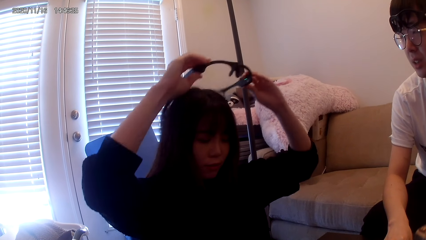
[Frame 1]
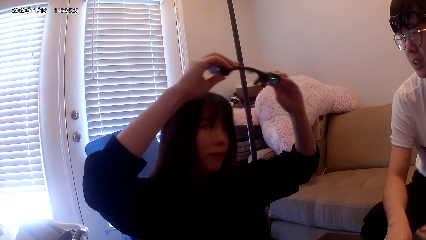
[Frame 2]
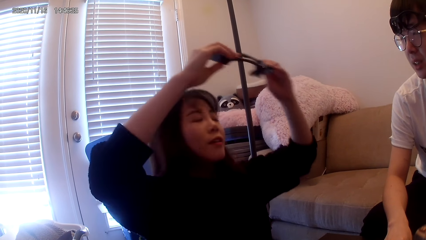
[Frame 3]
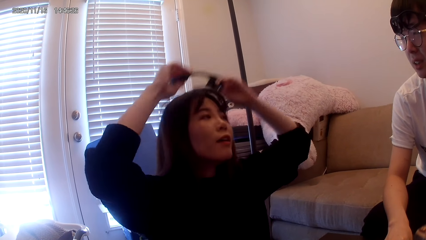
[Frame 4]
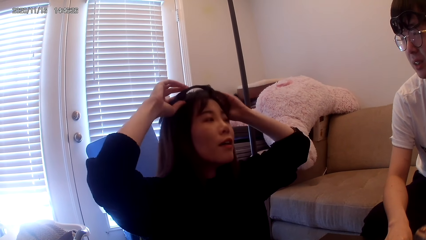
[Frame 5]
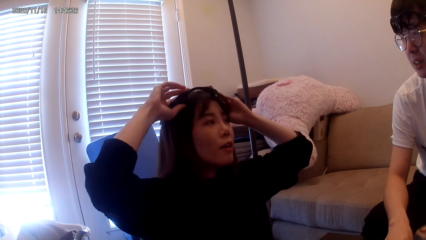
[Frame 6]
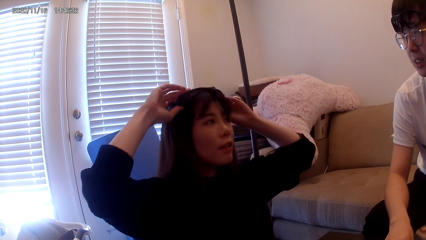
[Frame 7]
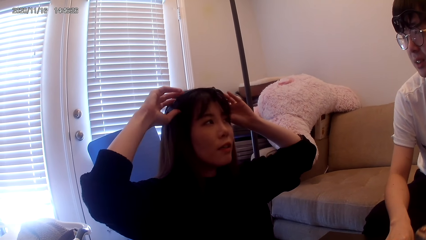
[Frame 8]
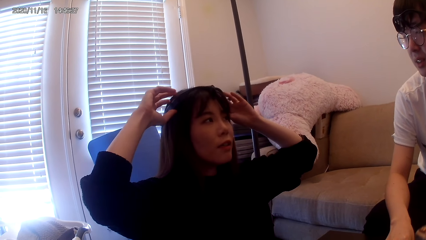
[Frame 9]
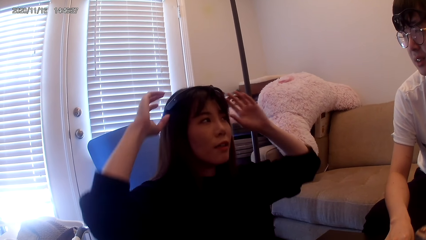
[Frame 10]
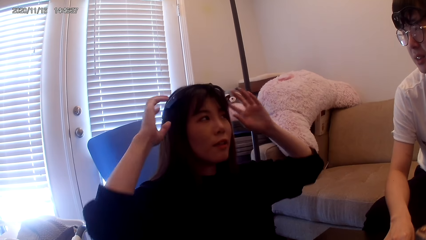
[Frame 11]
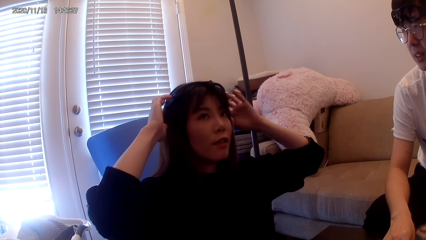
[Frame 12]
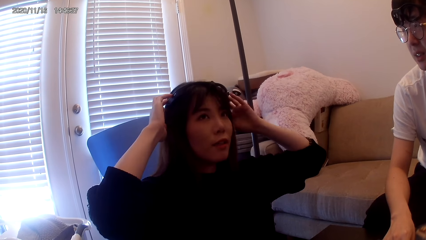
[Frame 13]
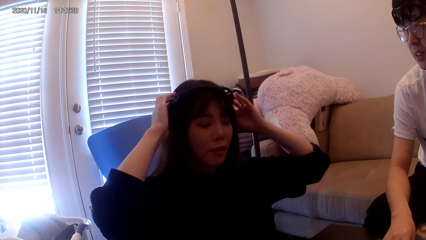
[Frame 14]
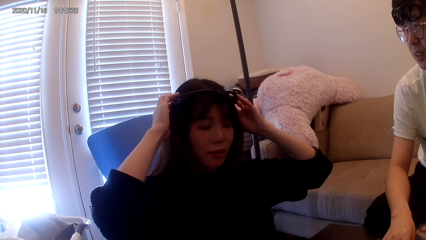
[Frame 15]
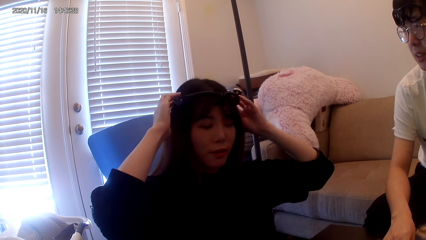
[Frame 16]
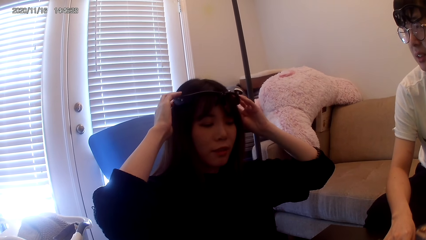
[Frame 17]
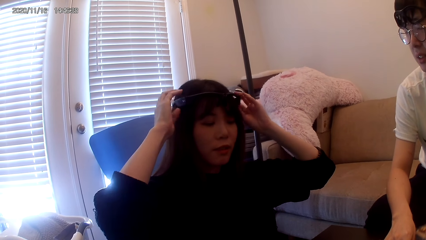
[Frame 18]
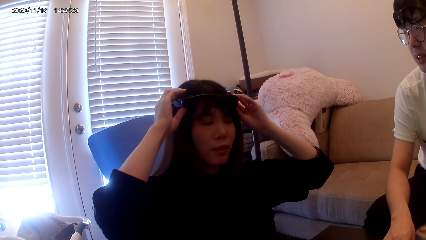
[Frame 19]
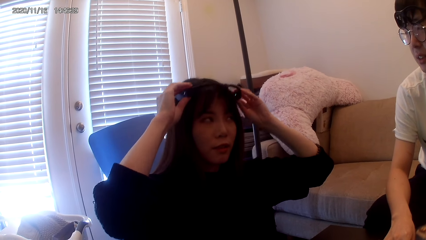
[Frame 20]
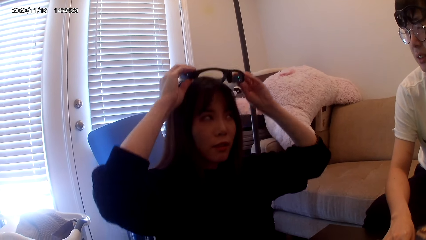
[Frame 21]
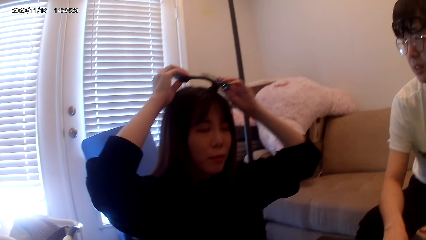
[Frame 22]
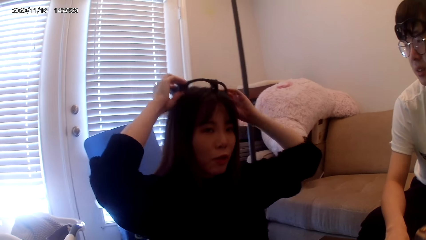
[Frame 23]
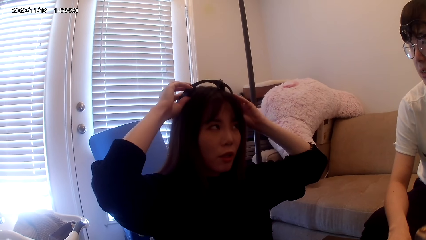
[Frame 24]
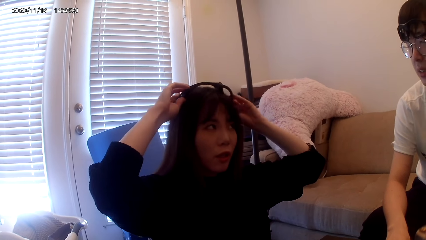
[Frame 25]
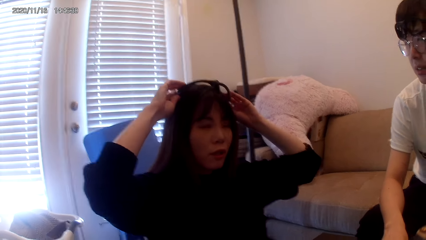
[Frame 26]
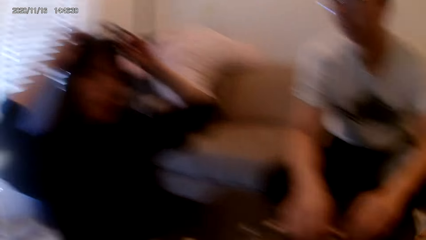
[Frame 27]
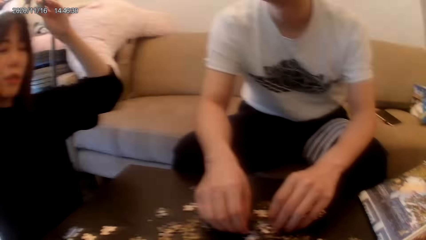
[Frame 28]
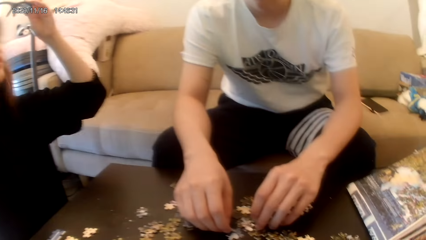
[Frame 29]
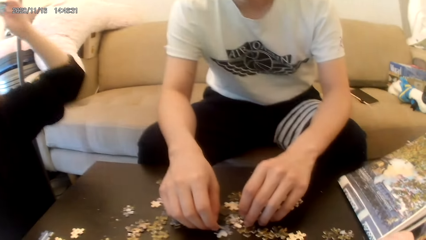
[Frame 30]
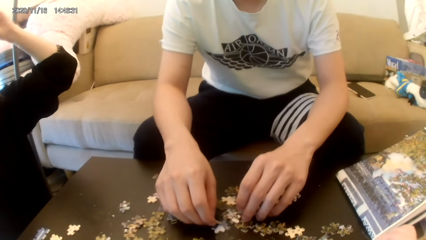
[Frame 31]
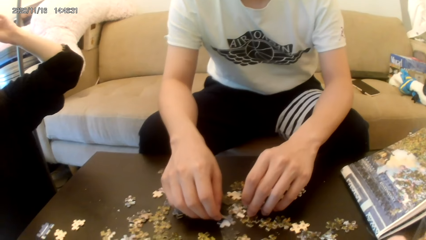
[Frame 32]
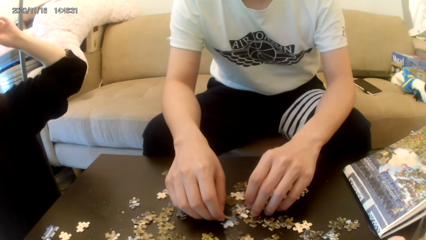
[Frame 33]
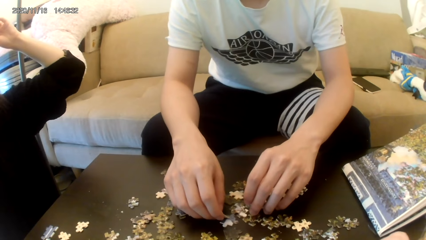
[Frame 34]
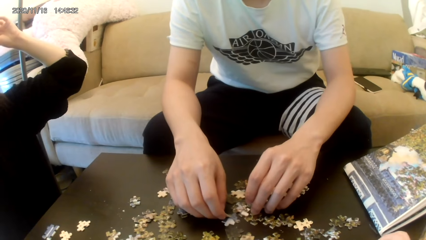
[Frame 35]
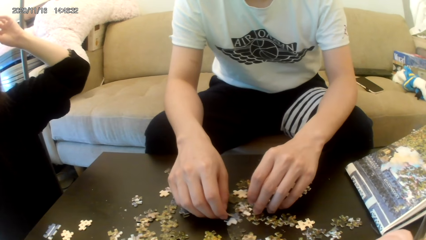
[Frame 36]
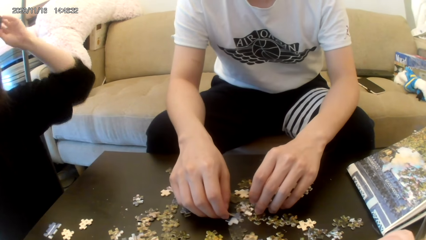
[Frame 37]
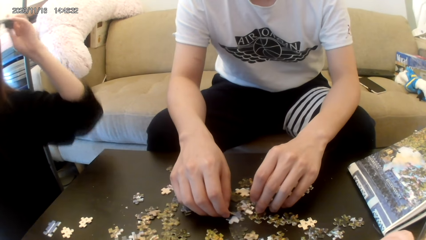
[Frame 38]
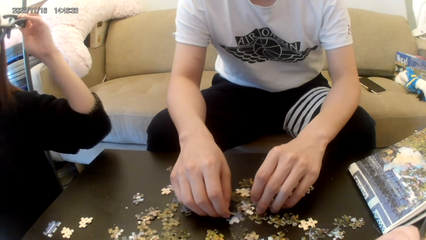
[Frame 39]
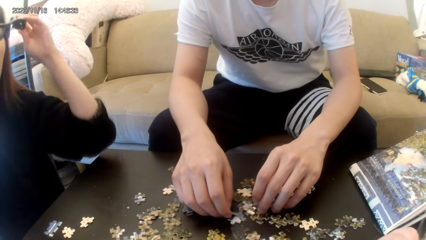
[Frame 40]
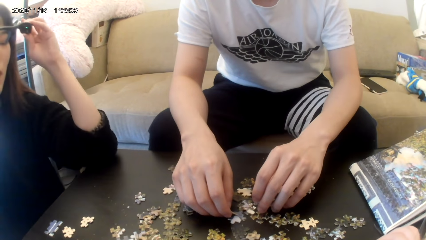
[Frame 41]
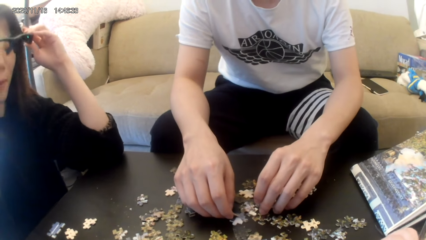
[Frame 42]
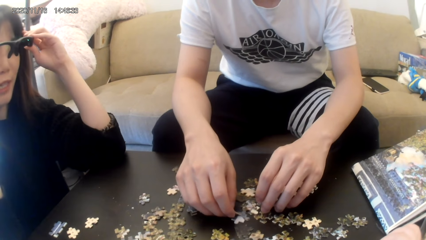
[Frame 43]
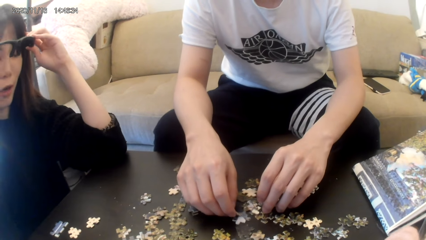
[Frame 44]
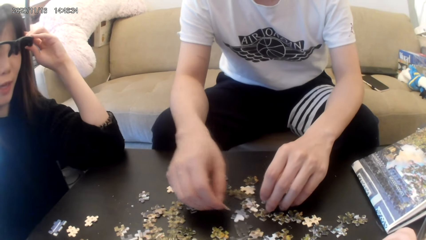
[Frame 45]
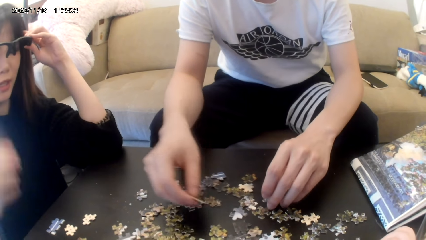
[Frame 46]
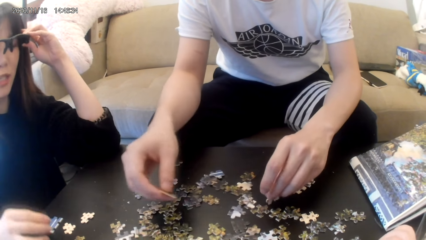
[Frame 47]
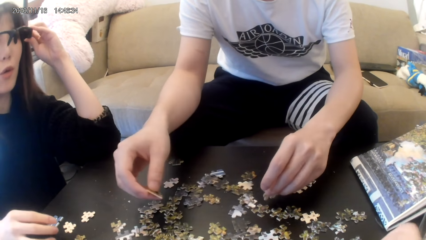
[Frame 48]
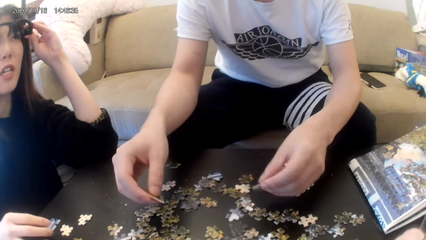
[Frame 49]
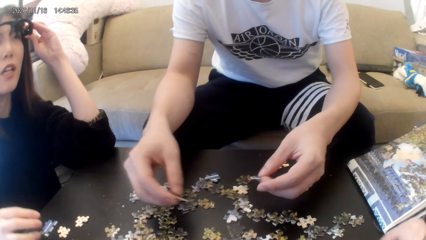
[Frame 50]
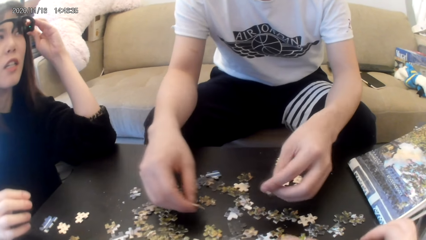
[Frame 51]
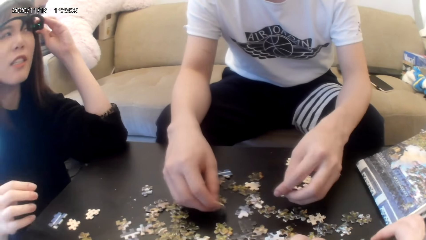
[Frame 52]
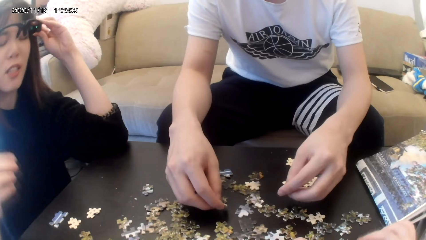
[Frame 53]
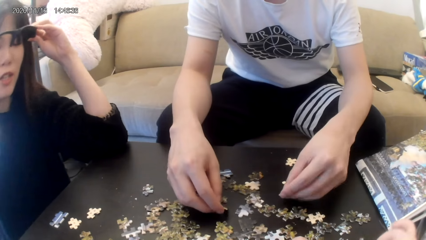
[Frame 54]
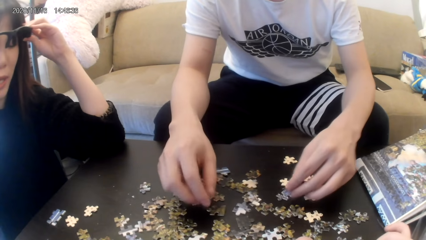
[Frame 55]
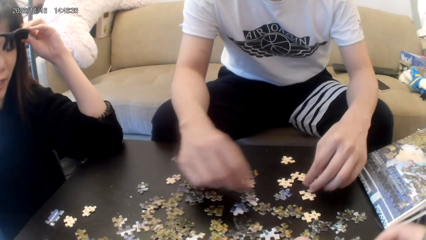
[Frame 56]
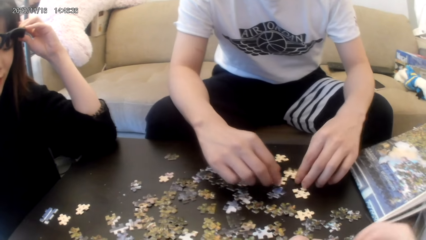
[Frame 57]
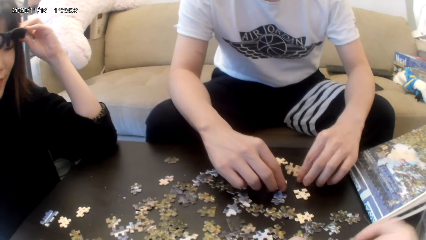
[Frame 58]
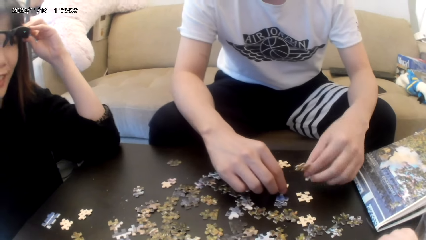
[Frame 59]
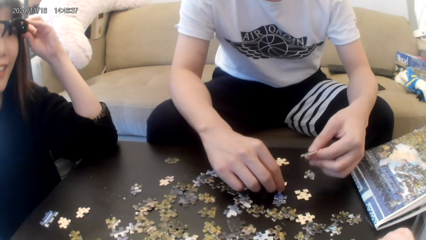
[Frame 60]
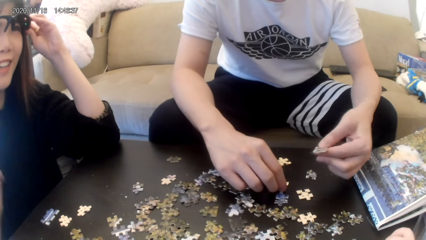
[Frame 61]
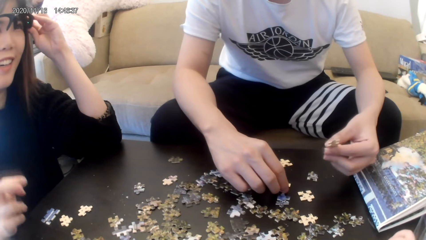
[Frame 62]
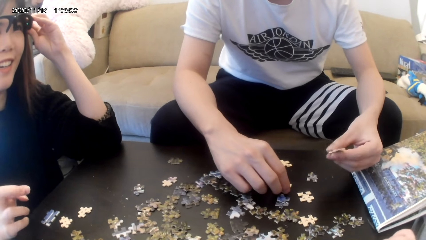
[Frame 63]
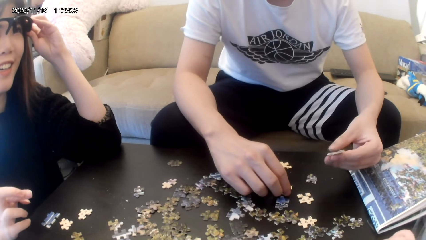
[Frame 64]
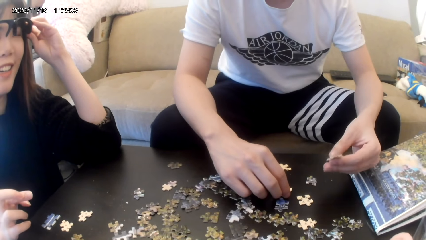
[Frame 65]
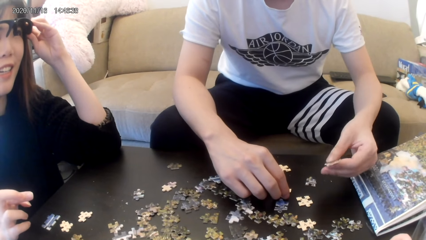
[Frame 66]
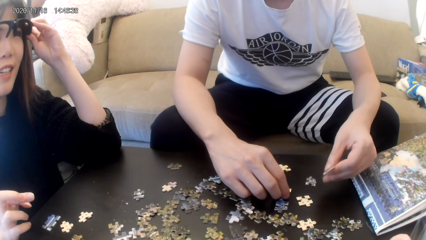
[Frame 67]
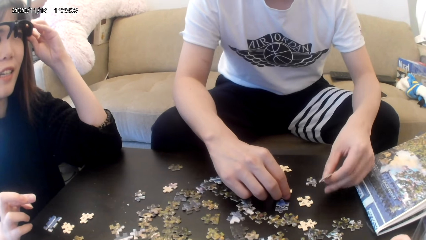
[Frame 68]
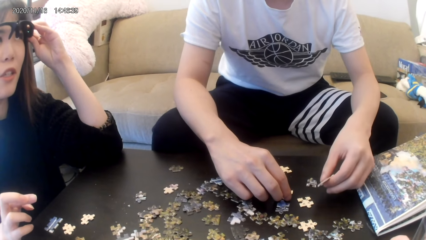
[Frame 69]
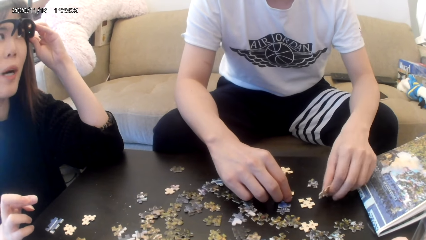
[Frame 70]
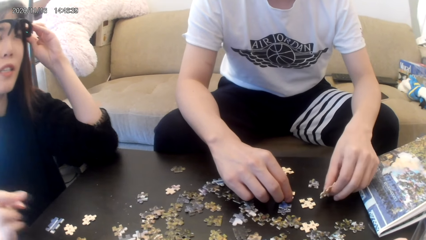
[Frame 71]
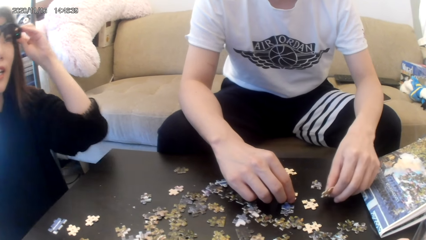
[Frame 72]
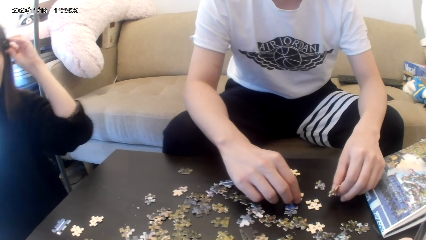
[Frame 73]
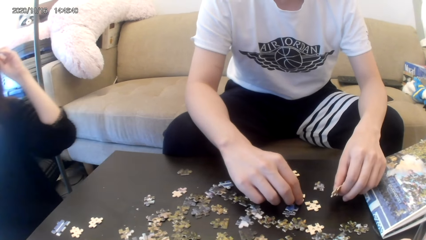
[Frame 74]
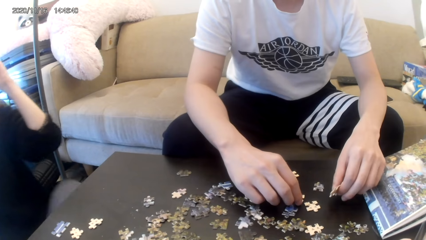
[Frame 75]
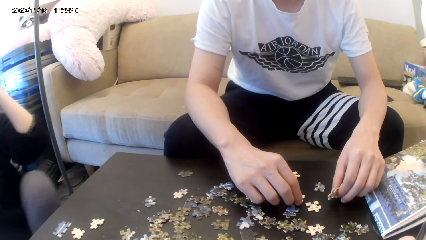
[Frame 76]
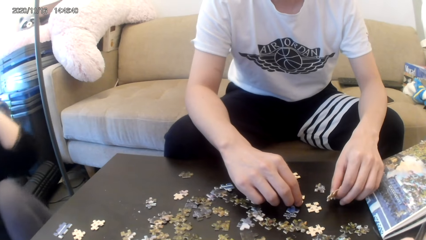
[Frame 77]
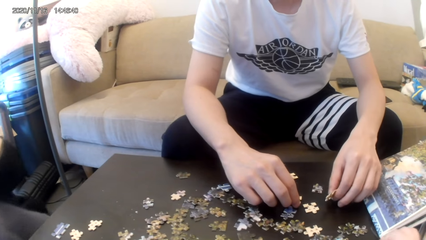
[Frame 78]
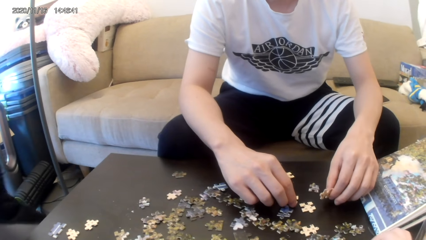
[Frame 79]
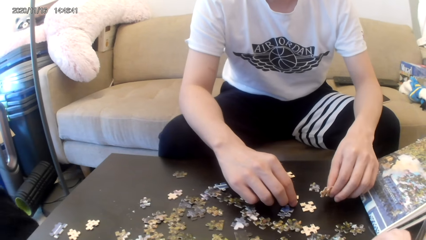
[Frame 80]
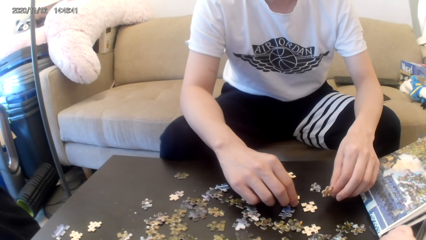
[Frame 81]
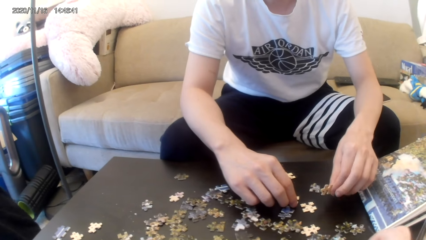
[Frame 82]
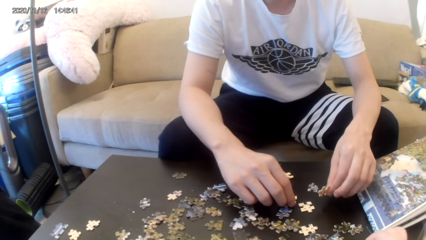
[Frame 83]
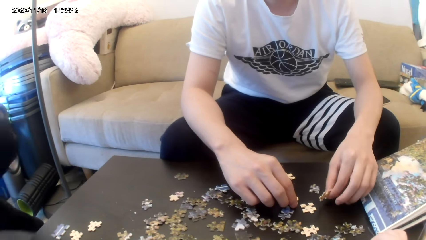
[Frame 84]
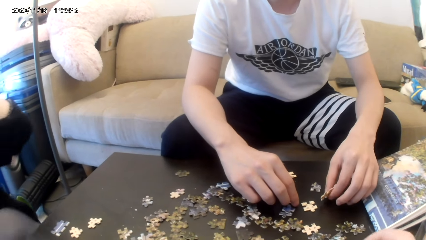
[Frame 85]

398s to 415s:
The camera wearer looks forward. They arrange the board game materials. A man holds the puzzle.
